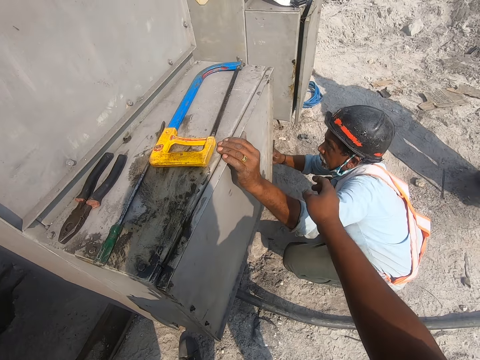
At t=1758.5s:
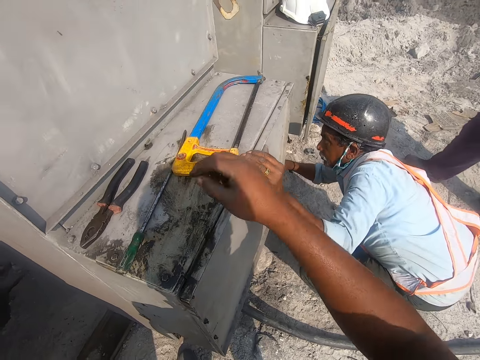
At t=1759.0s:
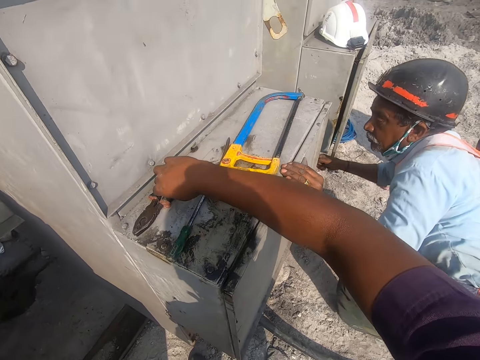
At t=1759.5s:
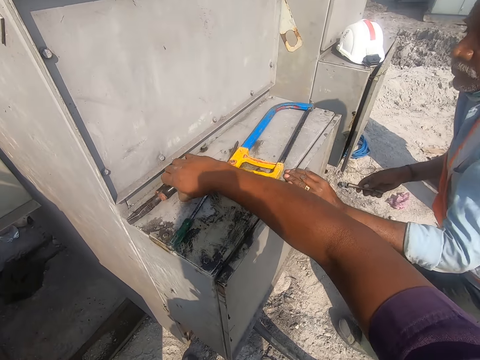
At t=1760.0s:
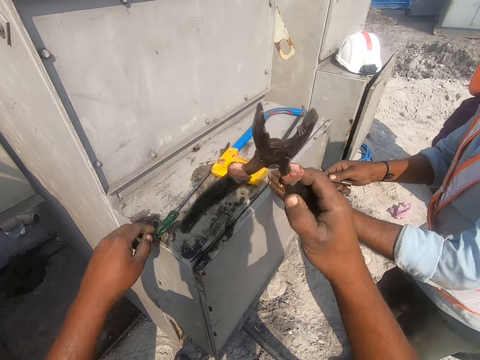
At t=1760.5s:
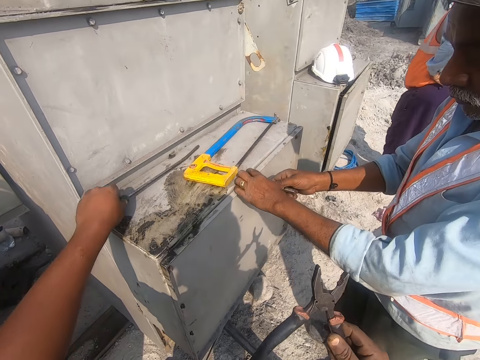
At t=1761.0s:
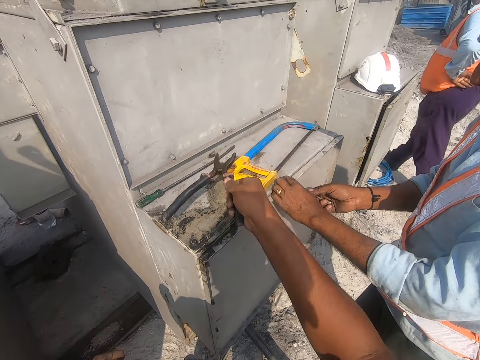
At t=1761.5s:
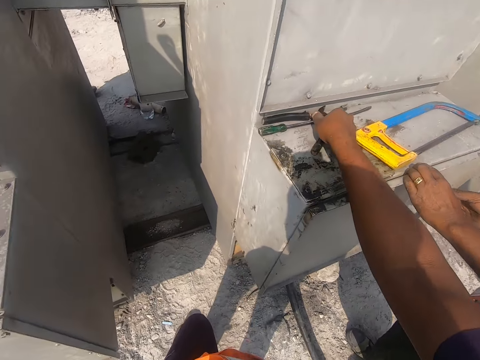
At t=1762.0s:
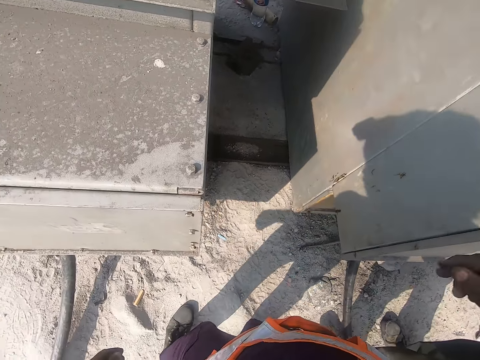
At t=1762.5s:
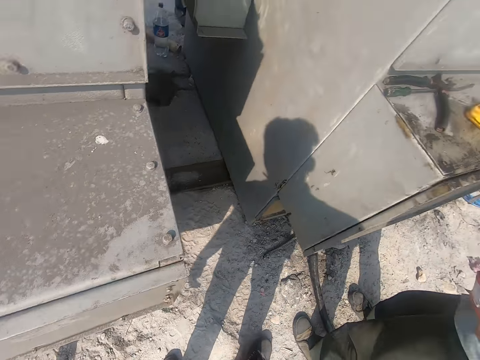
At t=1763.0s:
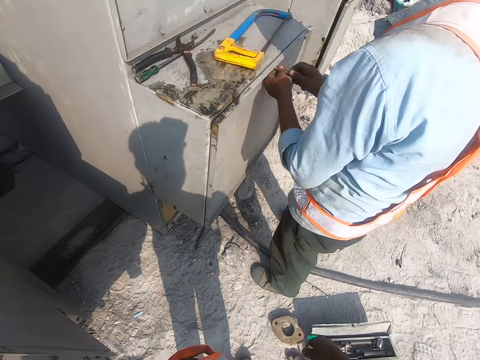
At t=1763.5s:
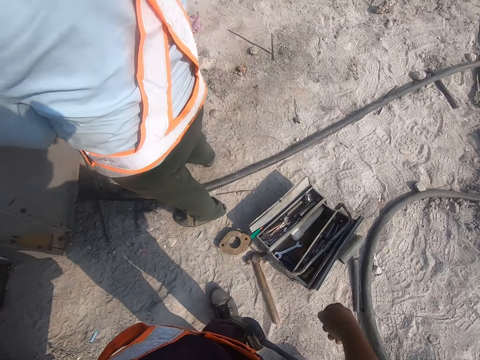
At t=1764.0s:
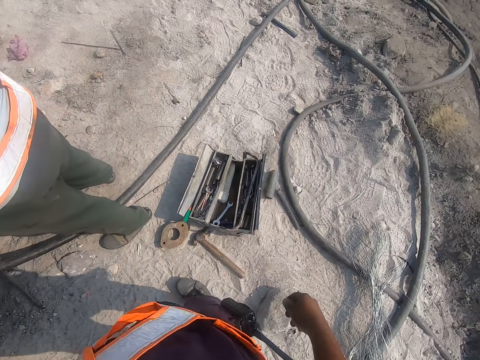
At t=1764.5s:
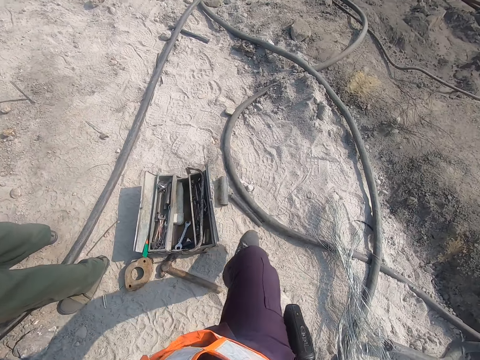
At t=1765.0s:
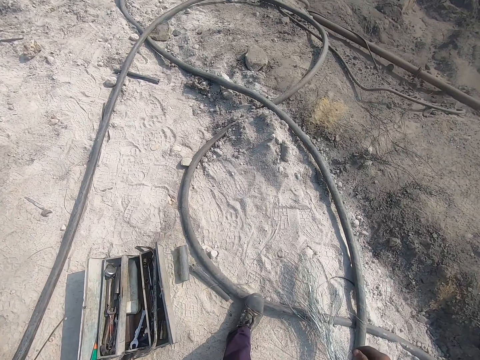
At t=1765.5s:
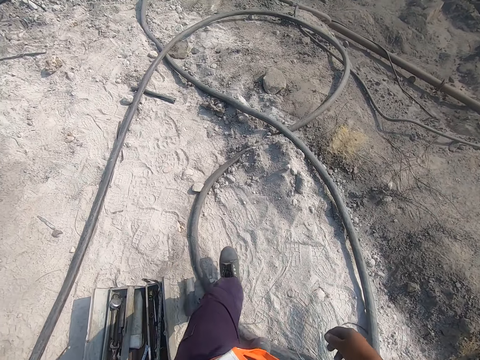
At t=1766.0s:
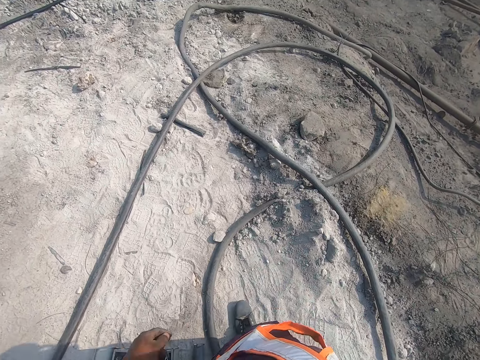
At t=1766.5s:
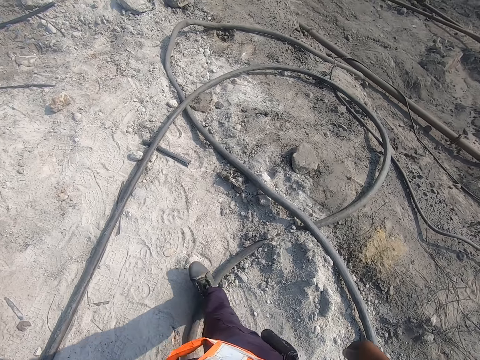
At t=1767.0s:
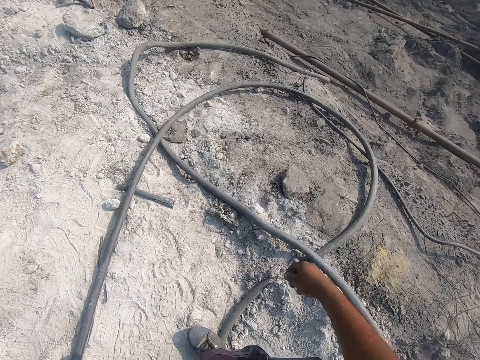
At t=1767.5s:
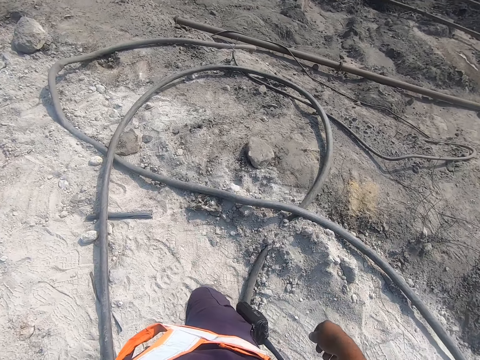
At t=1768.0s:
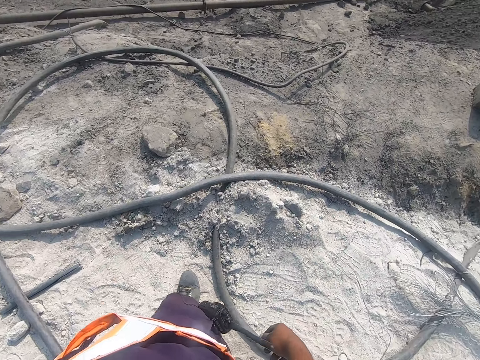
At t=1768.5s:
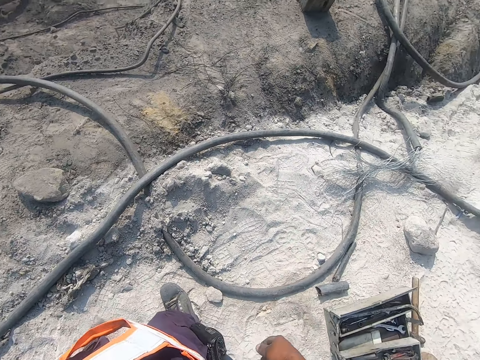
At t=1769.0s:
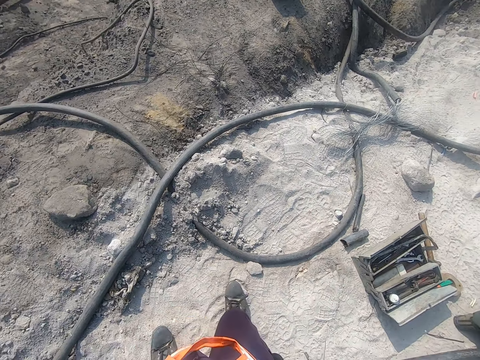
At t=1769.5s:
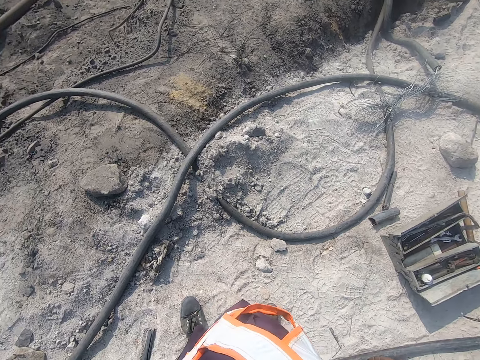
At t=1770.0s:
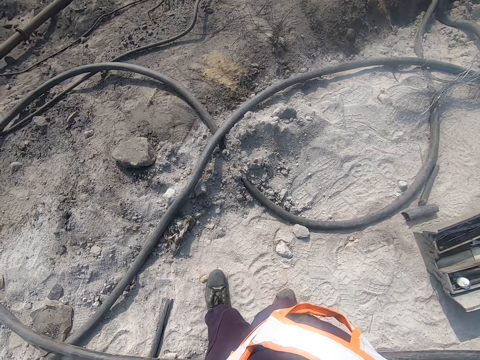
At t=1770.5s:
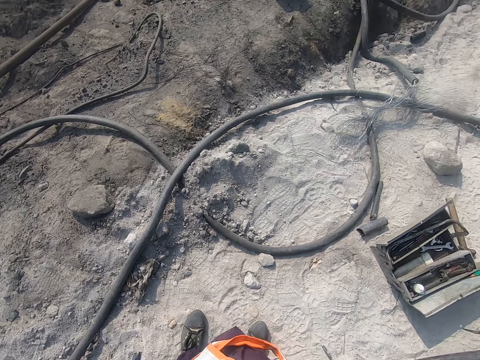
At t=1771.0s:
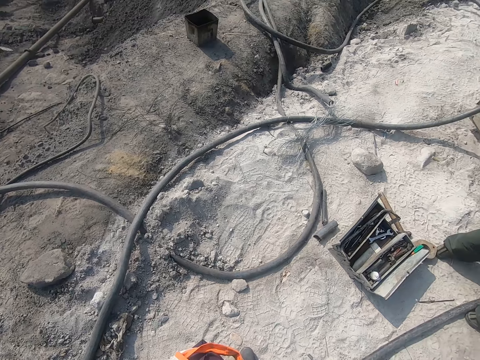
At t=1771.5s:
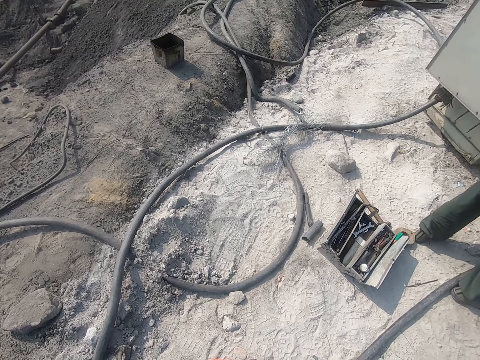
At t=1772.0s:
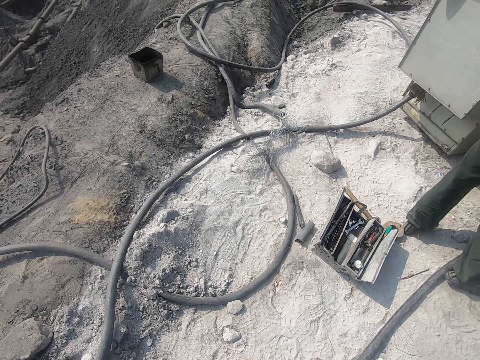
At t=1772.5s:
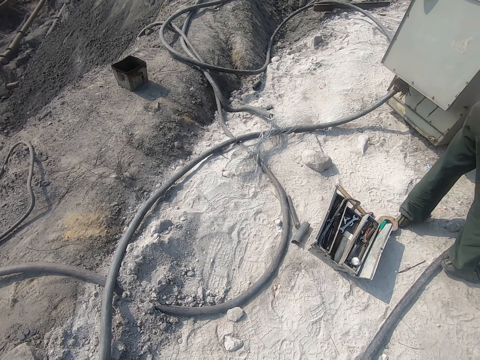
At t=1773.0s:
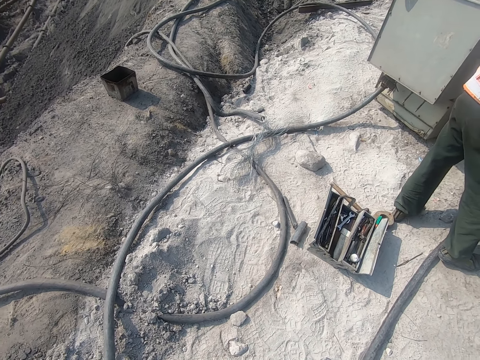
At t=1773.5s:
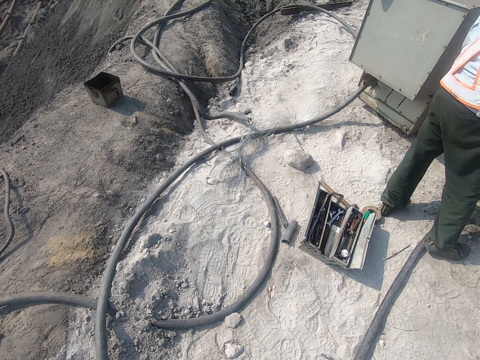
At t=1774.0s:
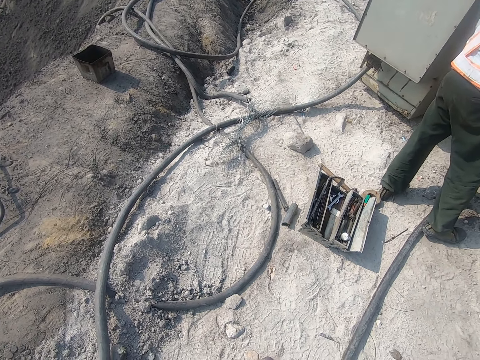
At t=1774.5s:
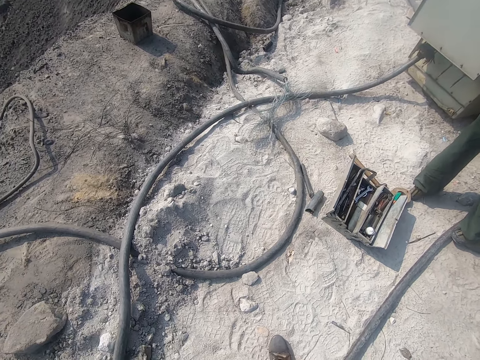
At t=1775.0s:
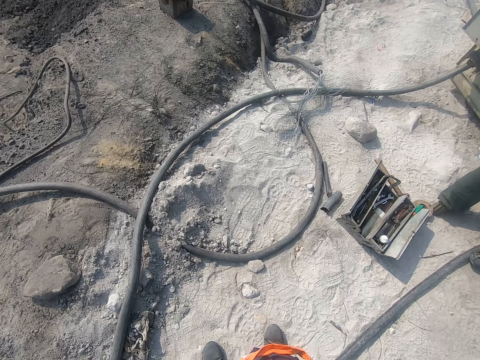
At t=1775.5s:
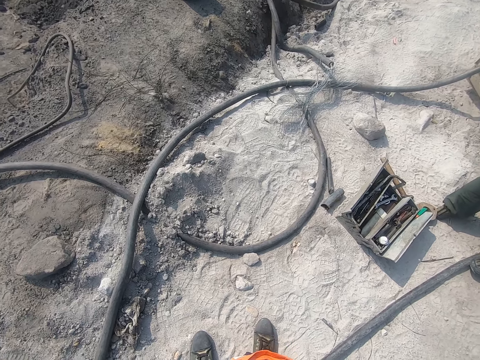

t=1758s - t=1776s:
A person holds the metallic cabinet with his left hand. The camera wearer picks up the pliers, moves the screwdriver, and drops the pliers on top of the metallic cabinet. They look around the site. They walk forward on the site. They turn back. They look around the site.

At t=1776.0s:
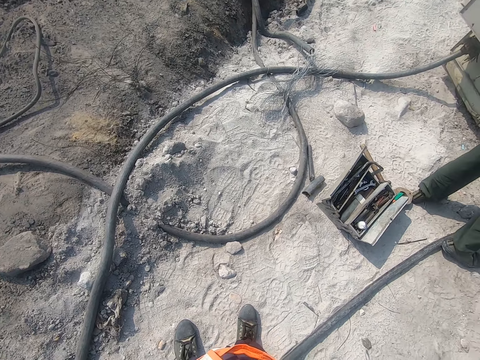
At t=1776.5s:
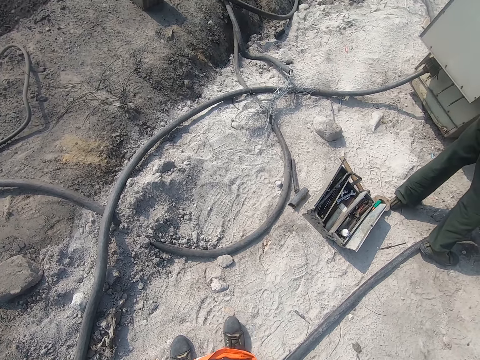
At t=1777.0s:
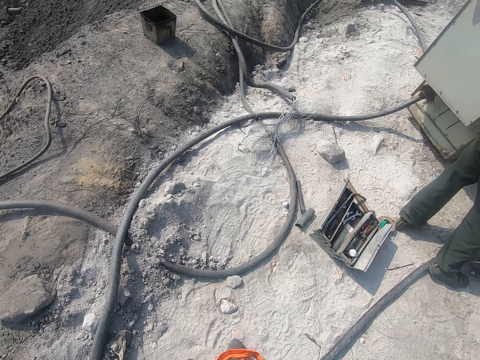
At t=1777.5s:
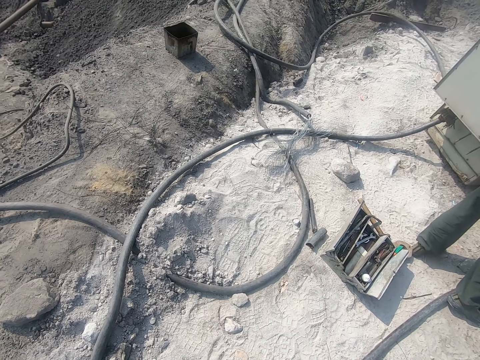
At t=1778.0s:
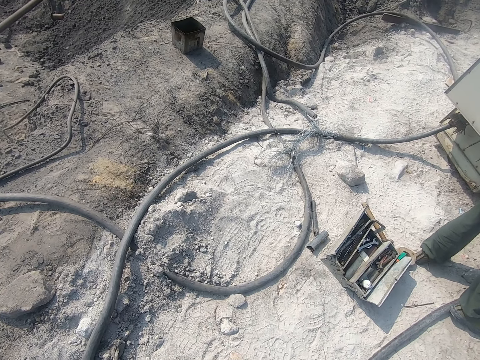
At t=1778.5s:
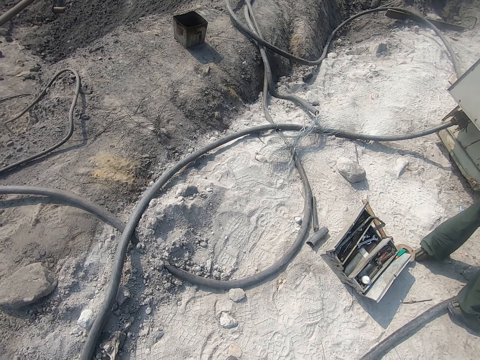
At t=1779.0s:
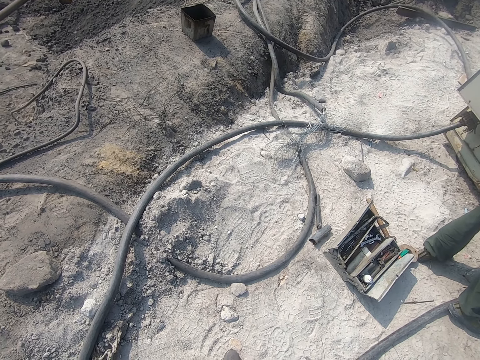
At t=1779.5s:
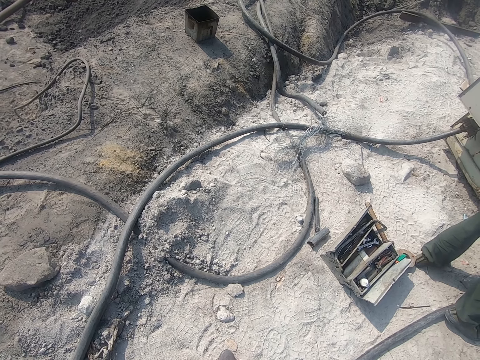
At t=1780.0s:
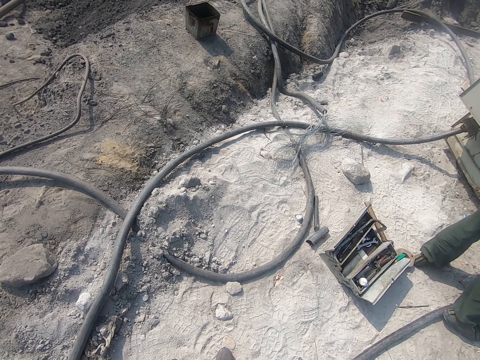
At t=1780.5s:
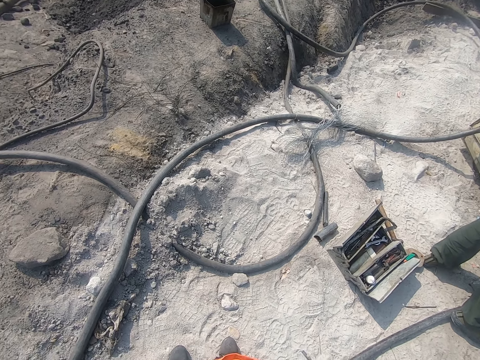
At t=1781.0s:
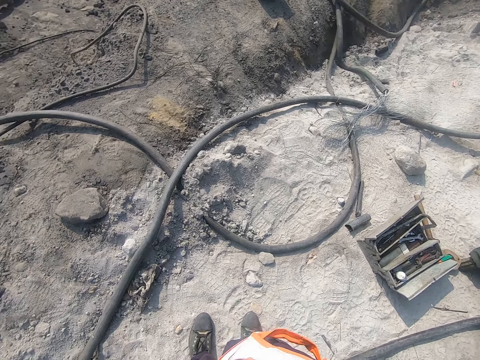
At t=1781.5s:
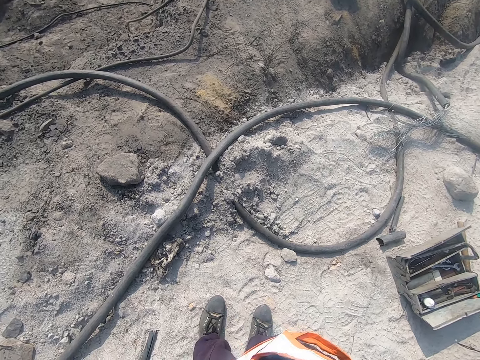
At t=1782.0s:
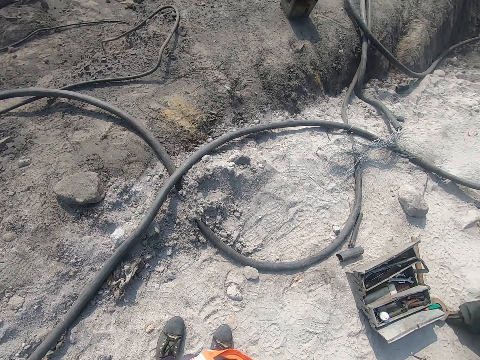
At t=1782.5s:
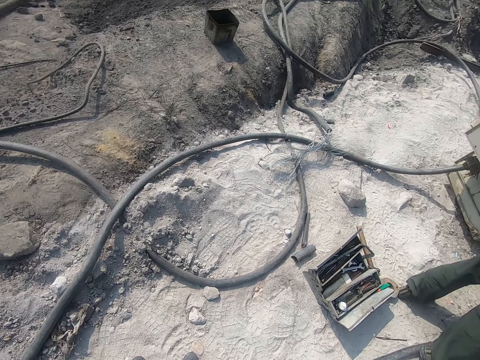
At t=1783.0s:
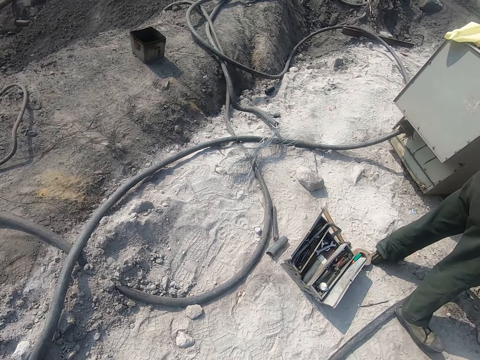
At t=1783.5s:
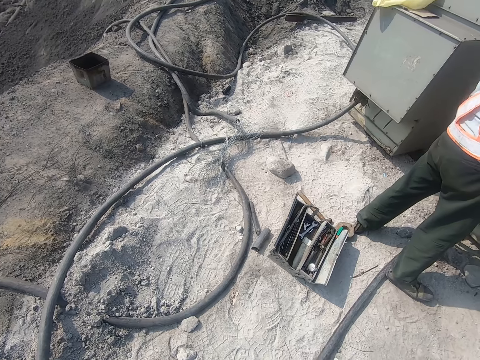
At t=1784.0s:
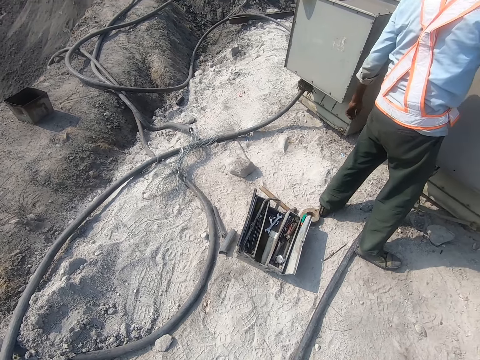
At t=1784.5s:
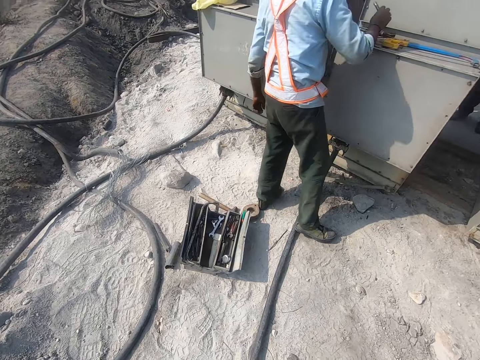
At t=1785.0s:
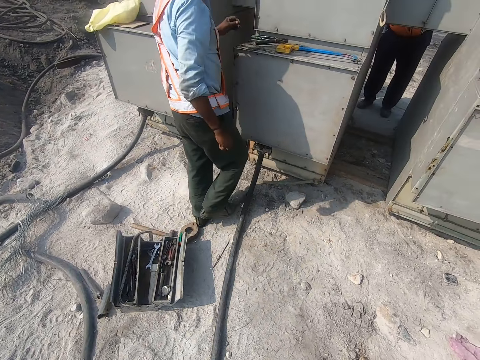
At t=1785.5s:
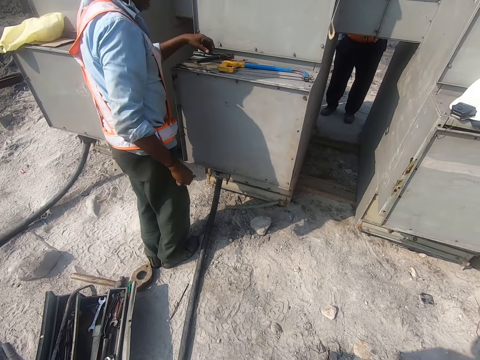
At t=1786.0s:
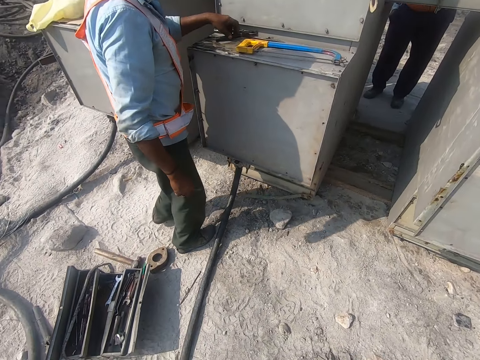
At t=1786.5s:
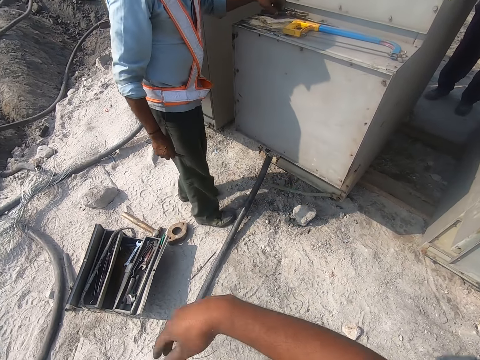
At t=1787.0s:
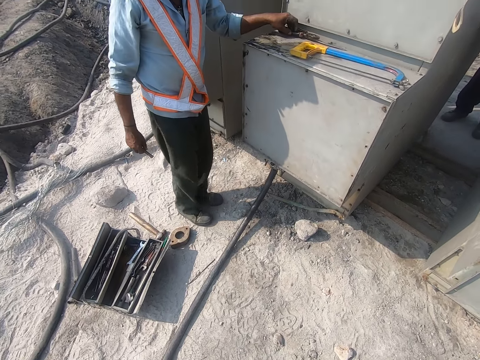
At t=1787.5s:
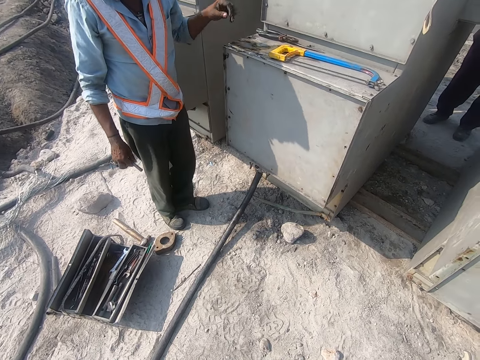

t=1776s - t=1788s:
A man converses with the camera wearer. The camera wearer turns right and converses with the man. They walk forward. They converse with the man. The man moves pliers.
